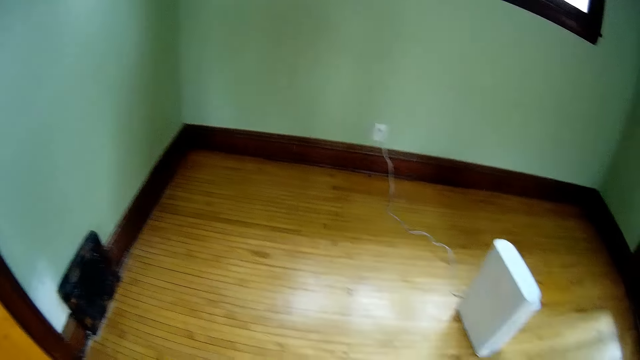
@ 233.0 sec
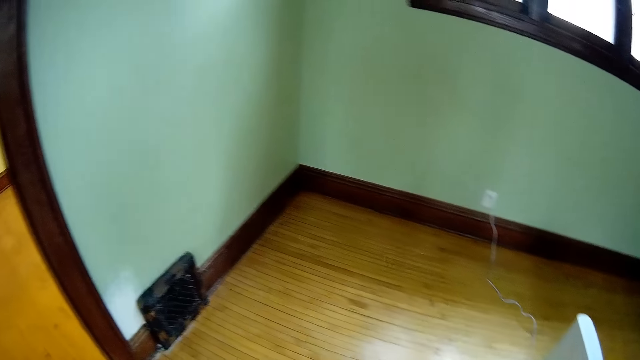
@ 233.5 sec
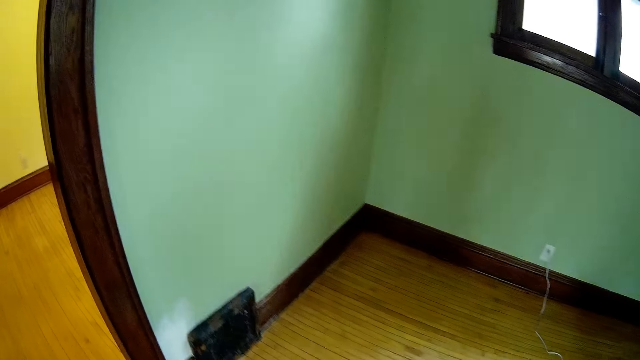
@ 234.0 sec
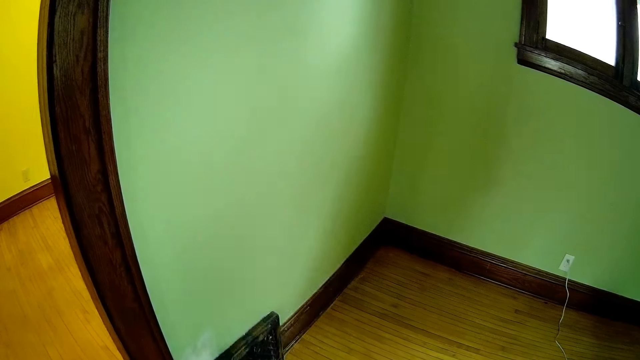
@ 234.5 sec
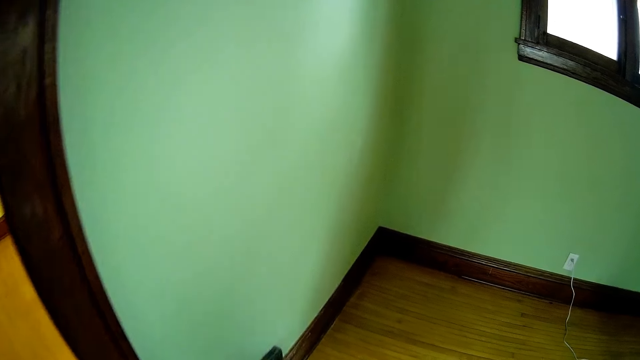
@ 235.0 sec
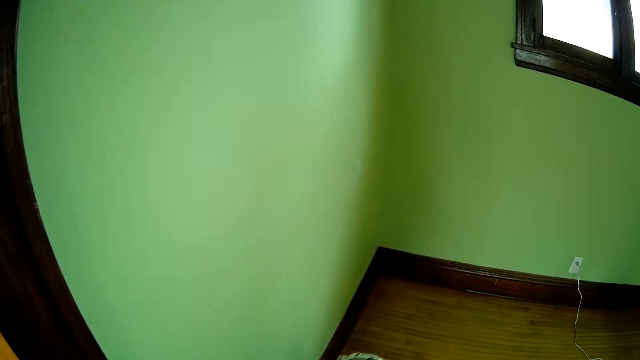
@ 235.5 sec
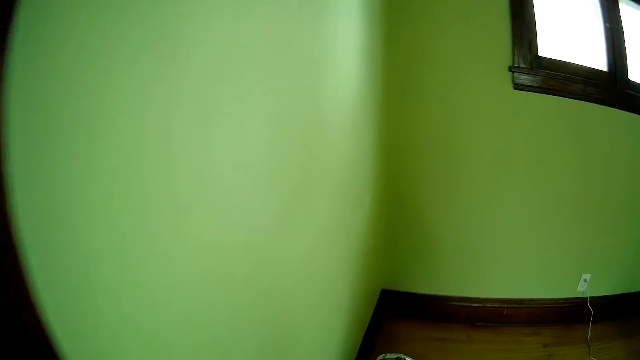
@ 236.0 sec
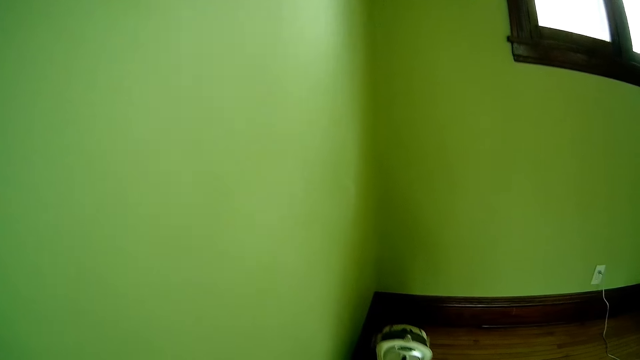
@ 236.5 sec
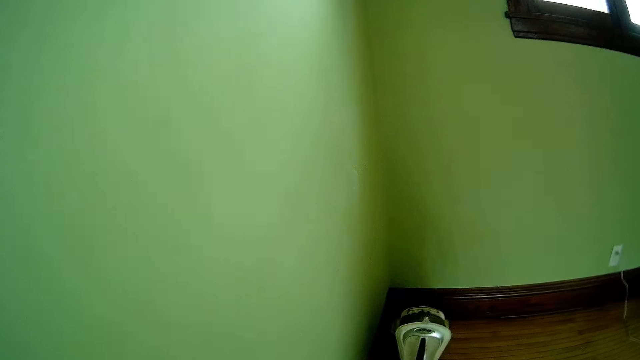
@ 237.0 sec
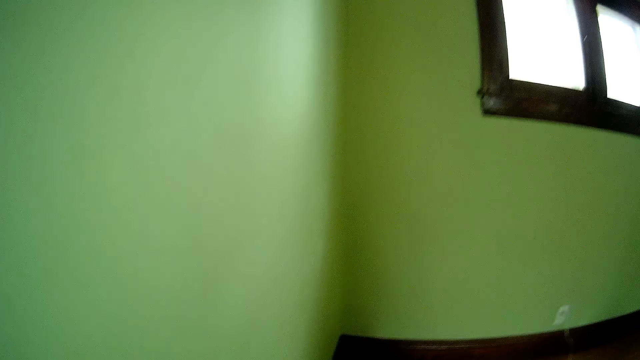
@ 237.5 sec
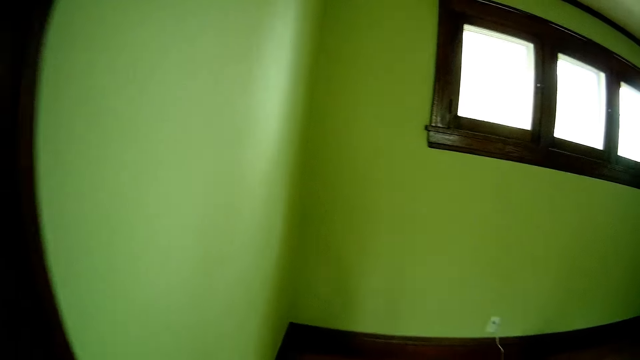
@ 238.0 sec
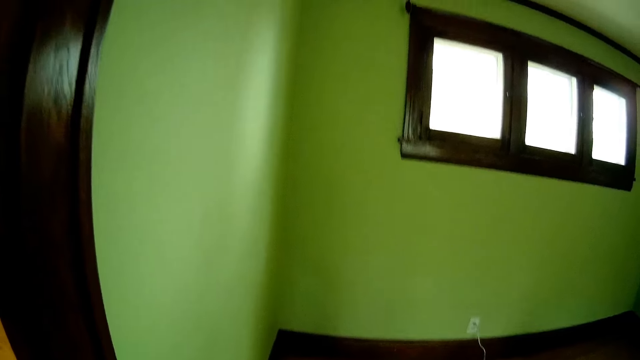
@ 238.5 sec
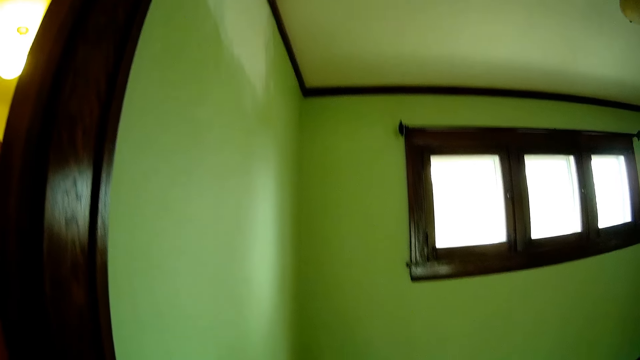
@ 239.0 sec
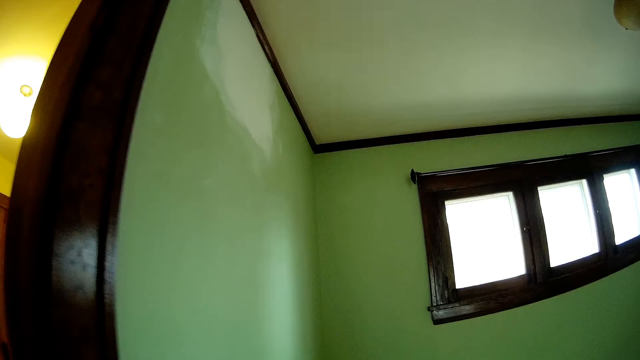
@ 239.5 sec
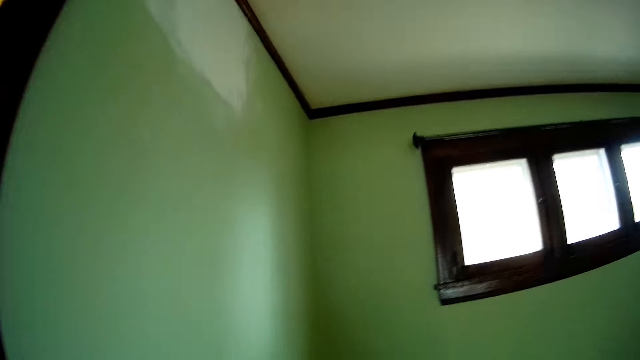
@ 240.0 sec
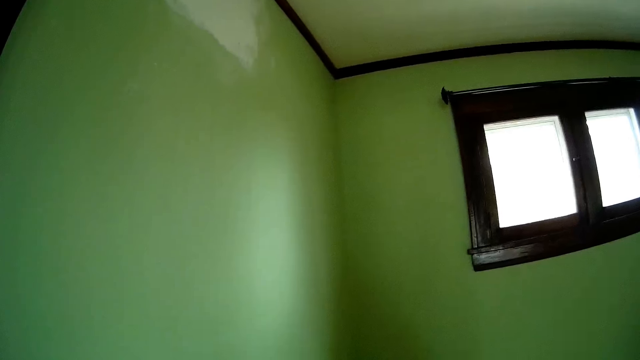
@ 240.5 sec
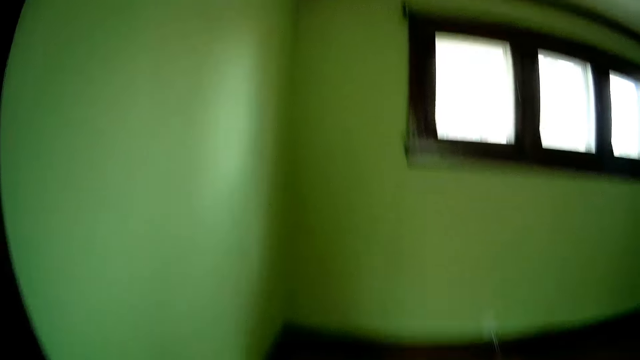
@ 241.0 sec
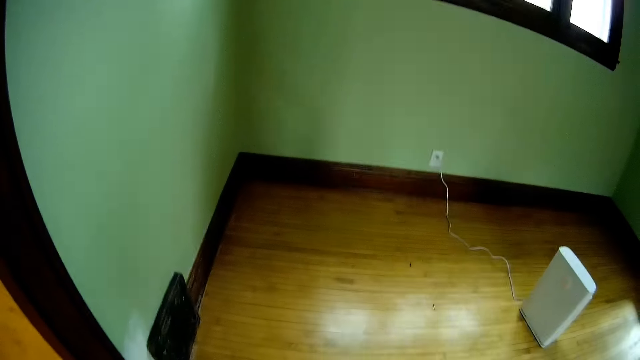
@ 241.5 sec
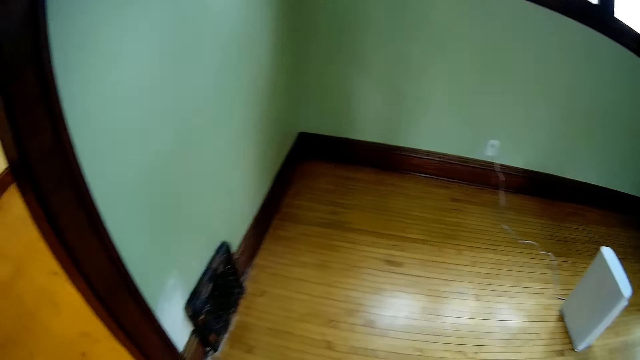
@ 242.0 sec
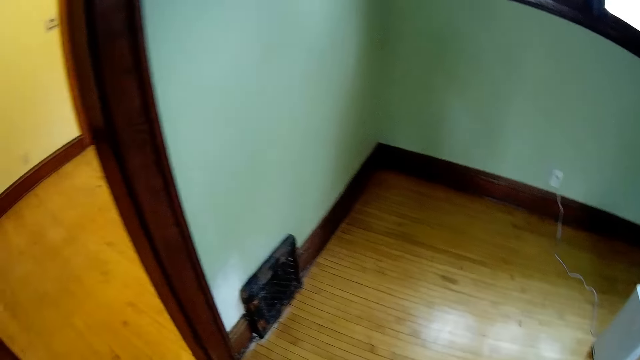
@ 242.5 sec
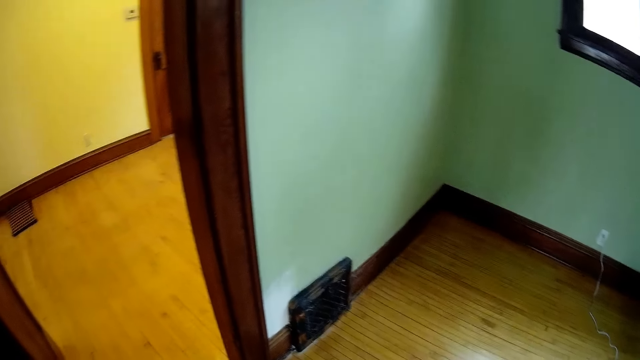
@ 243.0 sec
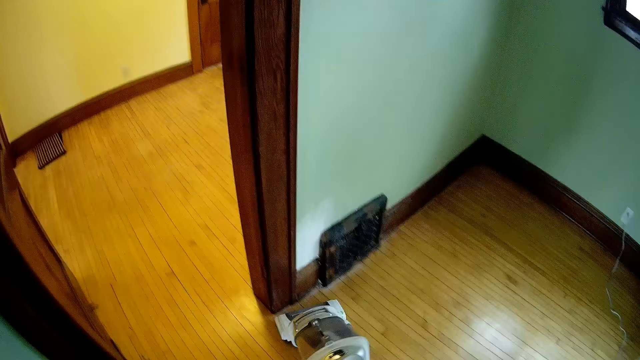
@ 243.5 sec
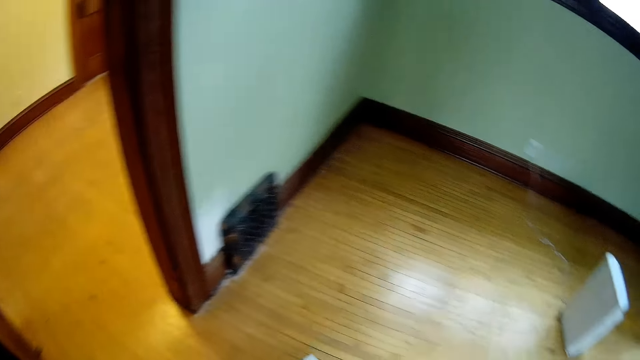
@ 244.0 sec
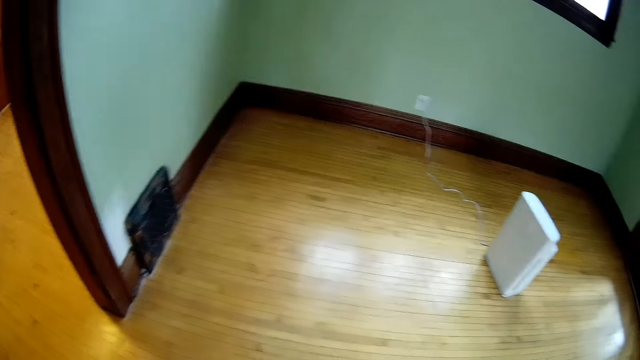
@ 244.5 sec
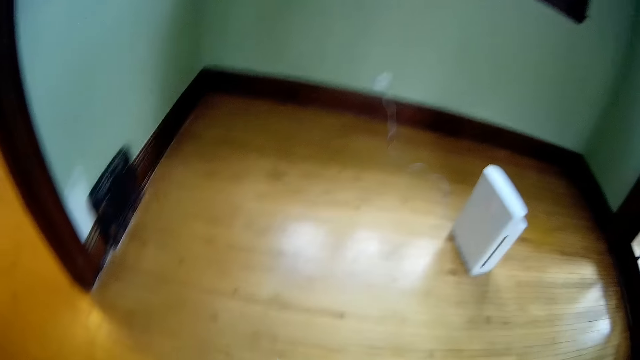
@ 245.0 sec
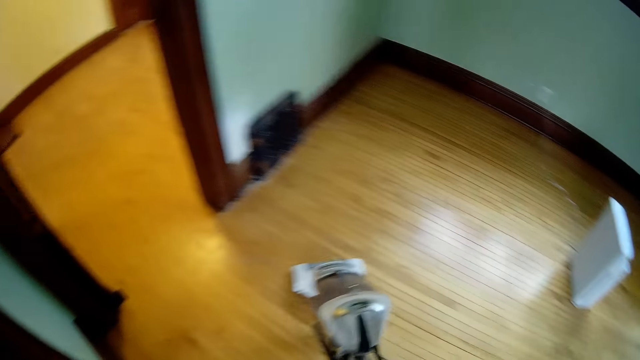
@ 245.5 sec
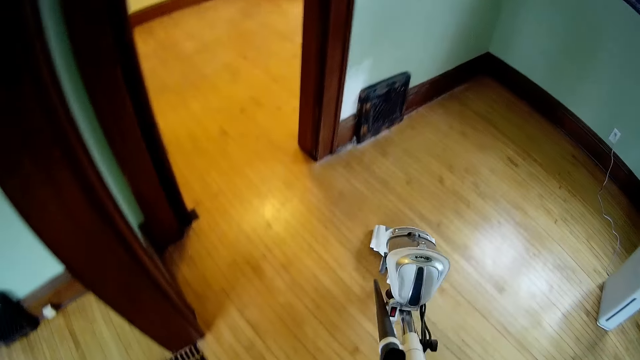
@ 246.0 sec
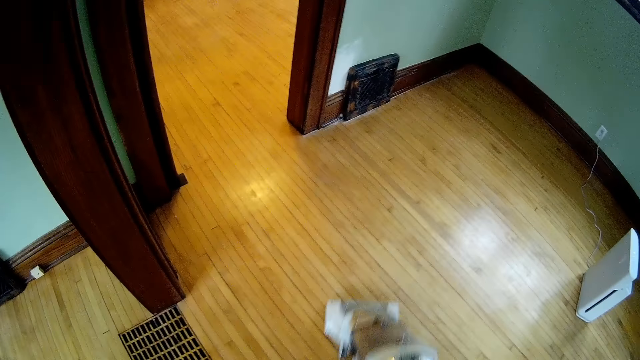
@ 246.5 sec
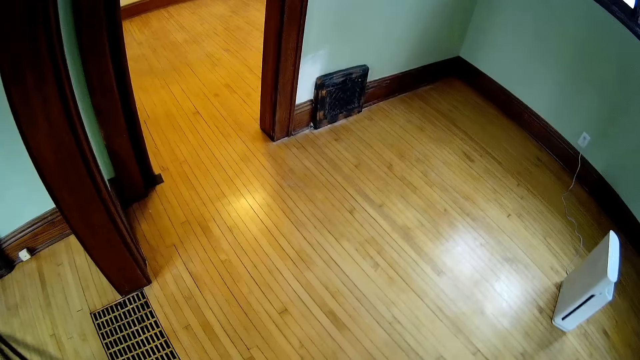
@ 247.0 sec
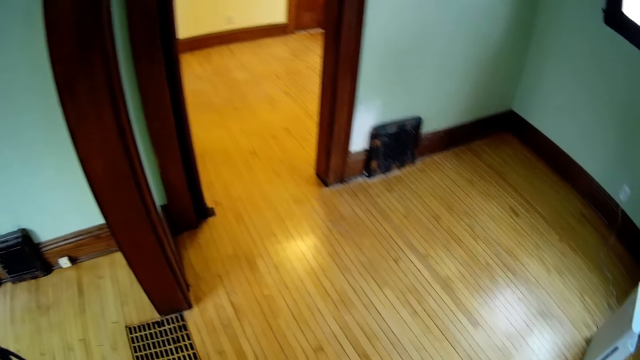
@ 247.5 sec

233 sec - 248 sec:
The camera wearer walks around. They clean the floor. They look around. They clean the floor.

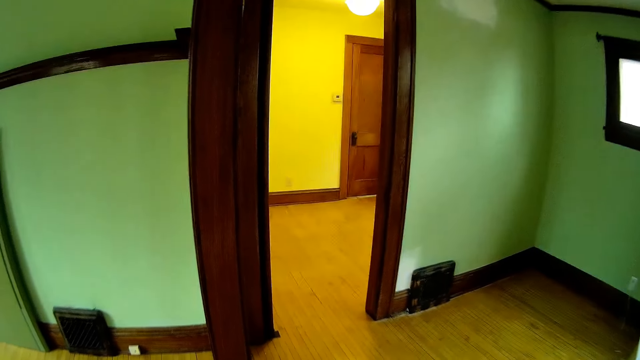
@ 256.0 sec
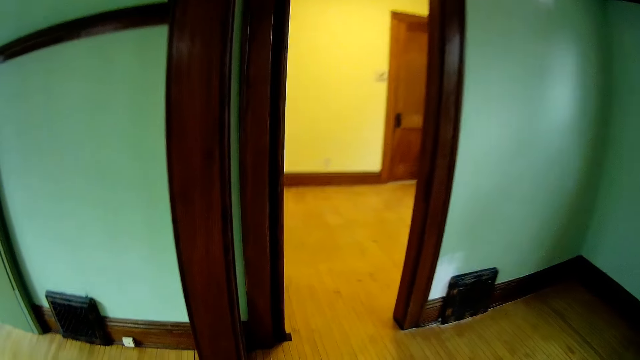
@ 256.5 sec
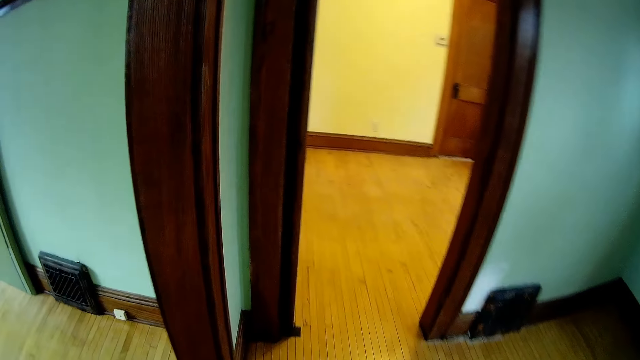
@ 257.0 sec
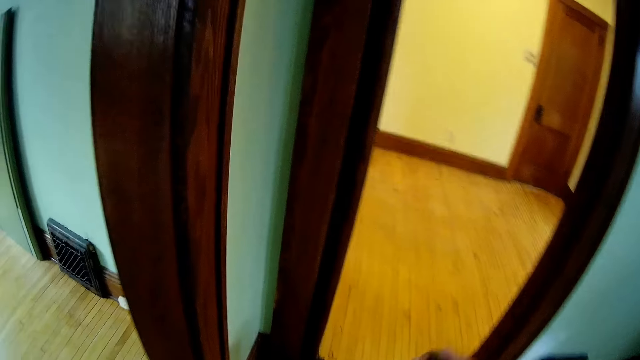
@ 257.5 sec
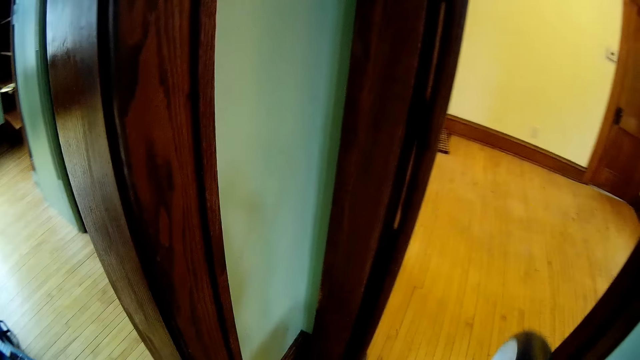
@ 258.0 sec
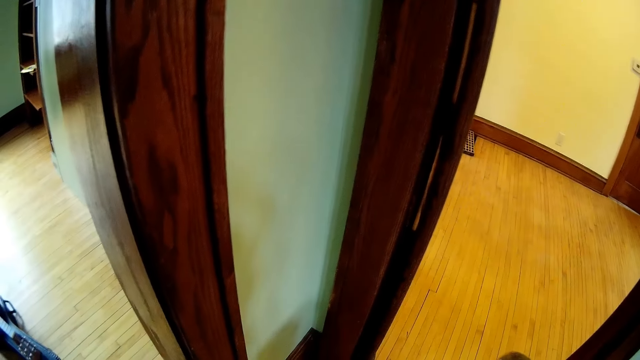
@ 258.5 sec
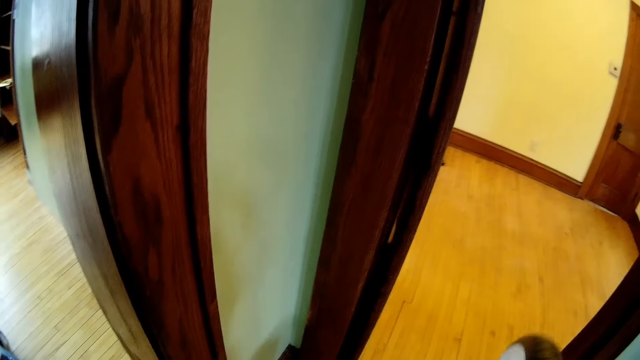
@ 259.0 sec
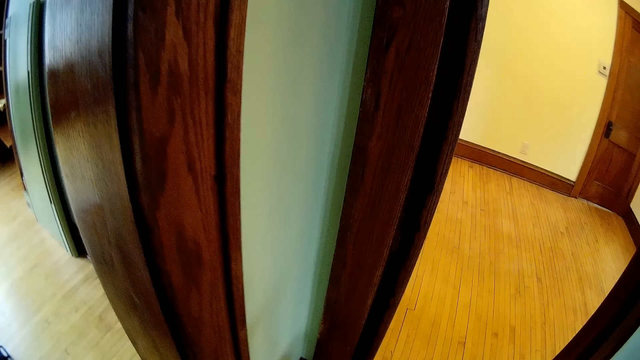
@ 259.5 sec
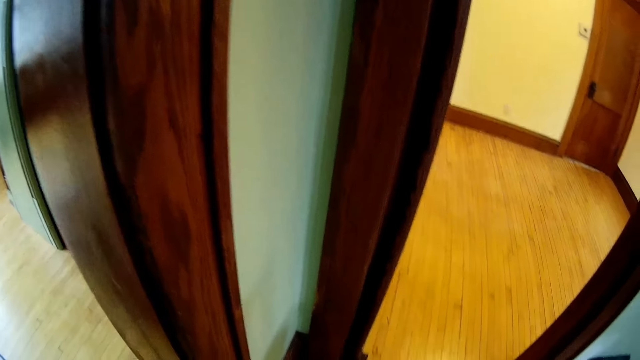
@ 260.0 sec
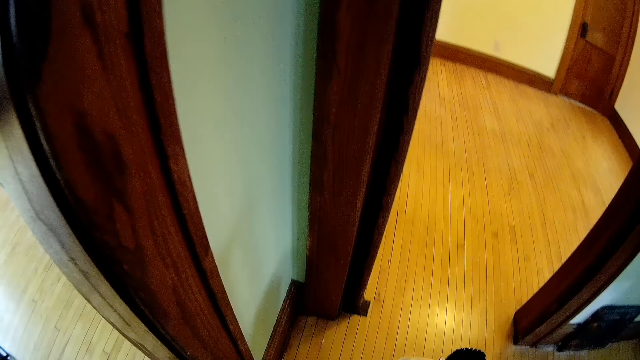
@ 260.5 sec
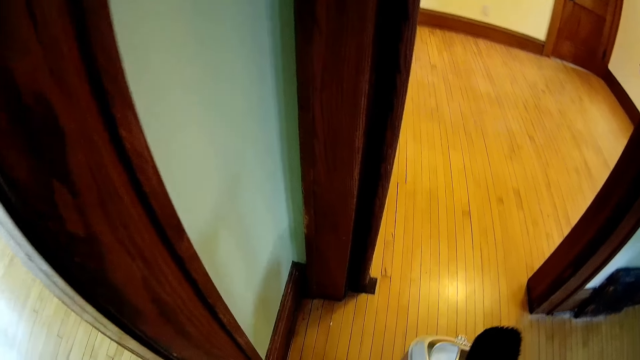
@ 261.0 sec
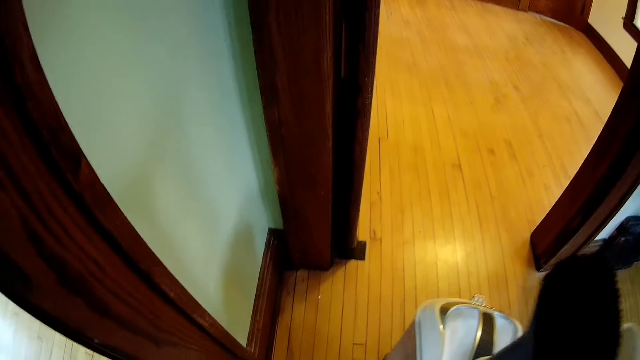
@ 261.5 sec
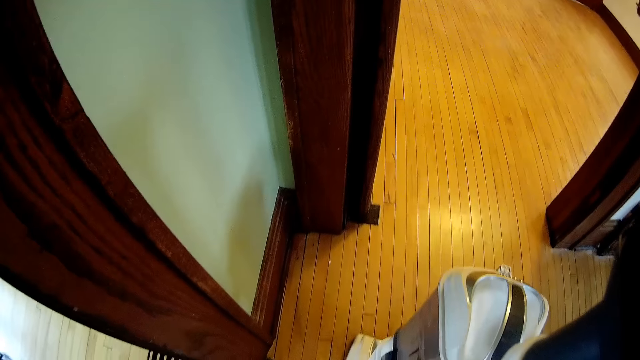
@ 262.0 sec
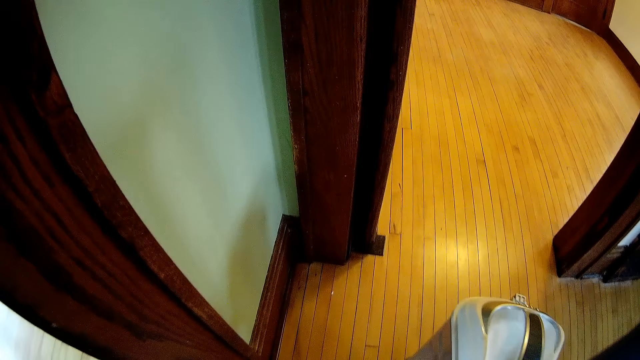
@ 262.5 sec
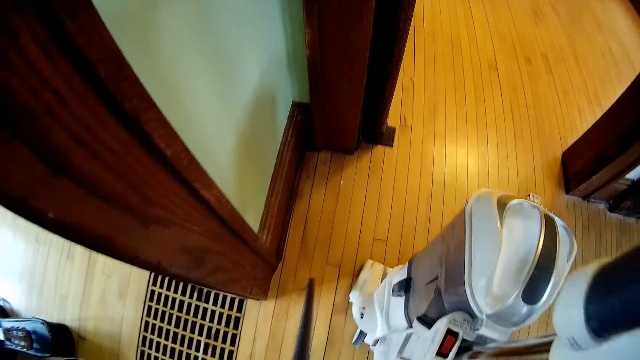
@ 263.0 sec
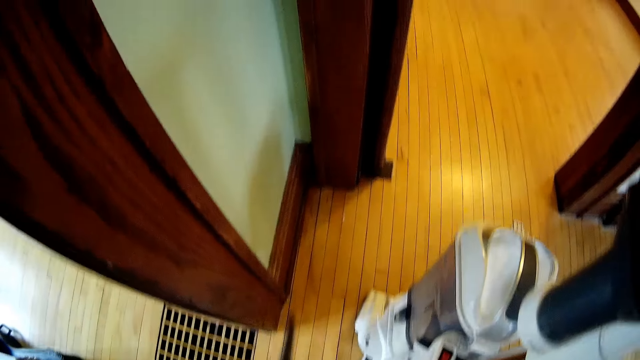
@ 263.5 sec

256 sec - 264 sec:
The camera wearer walks around. They clean the floor.
